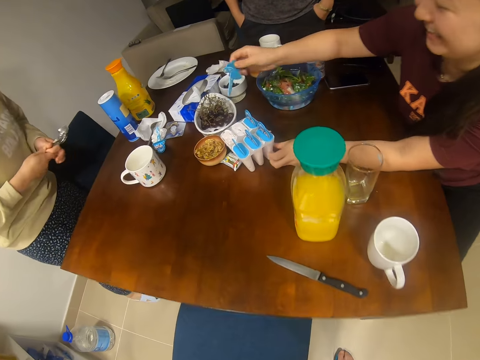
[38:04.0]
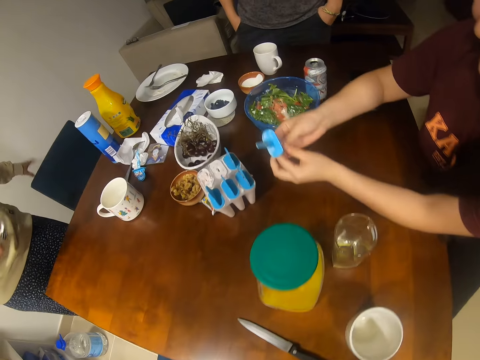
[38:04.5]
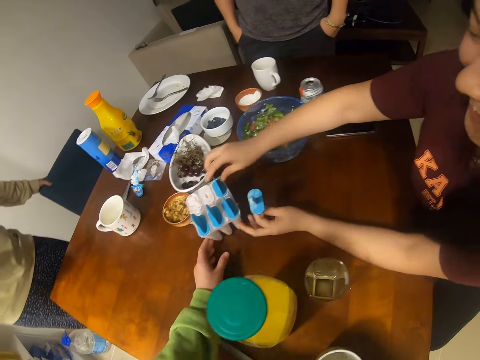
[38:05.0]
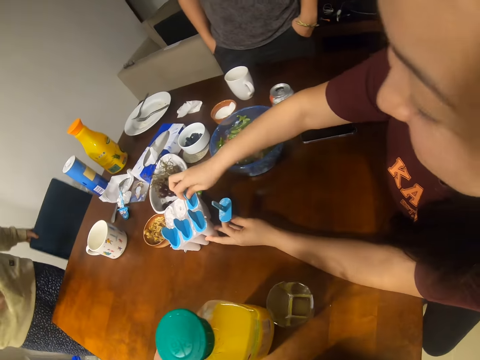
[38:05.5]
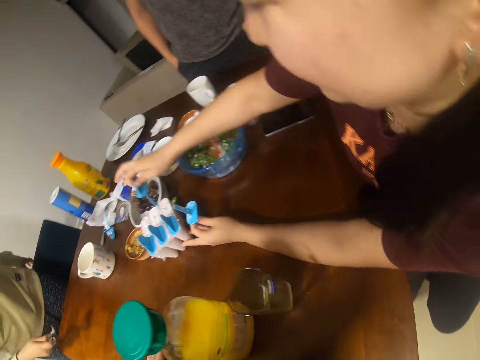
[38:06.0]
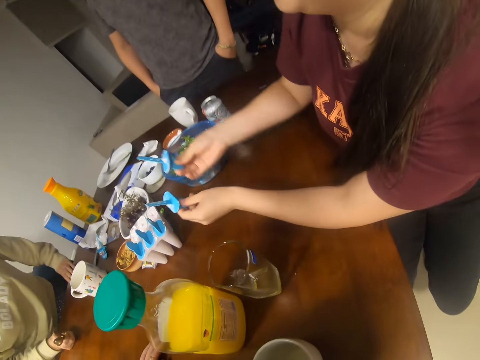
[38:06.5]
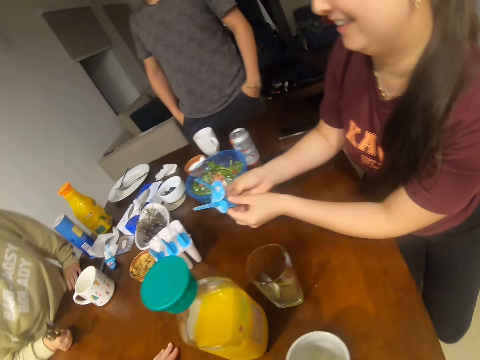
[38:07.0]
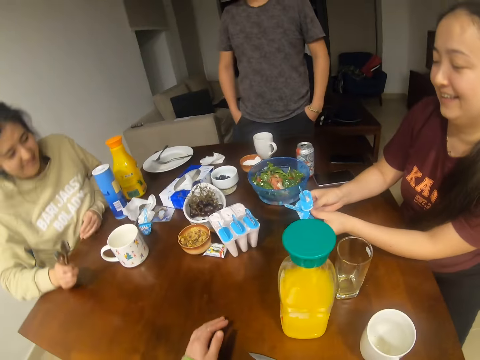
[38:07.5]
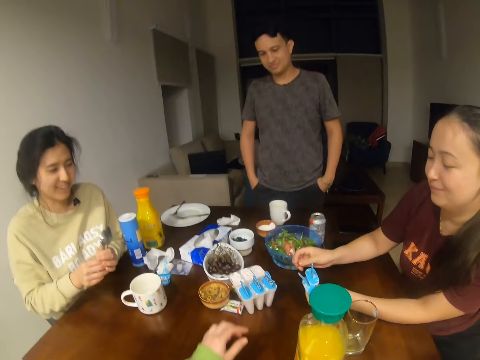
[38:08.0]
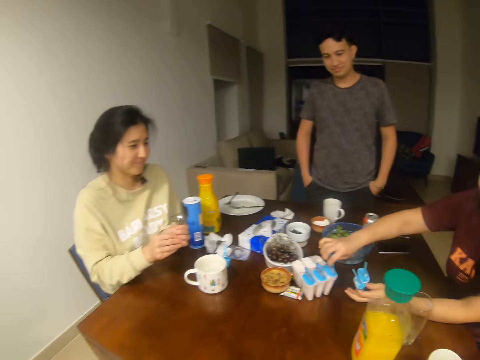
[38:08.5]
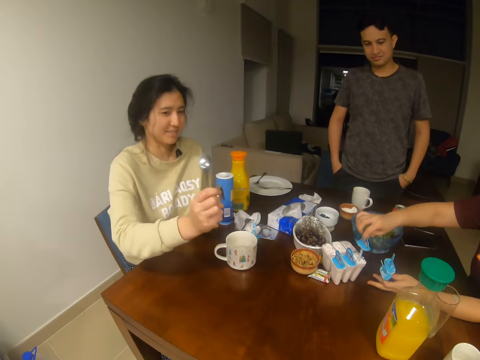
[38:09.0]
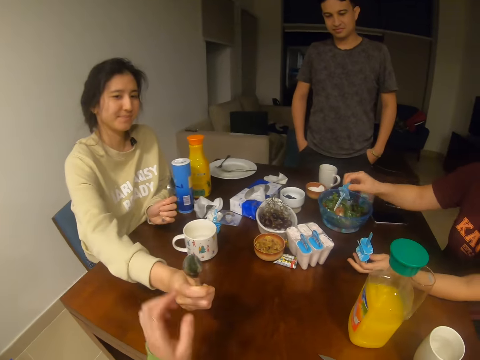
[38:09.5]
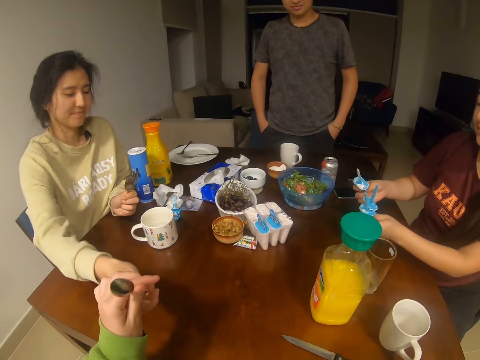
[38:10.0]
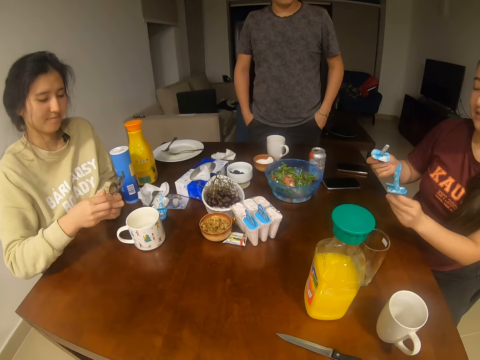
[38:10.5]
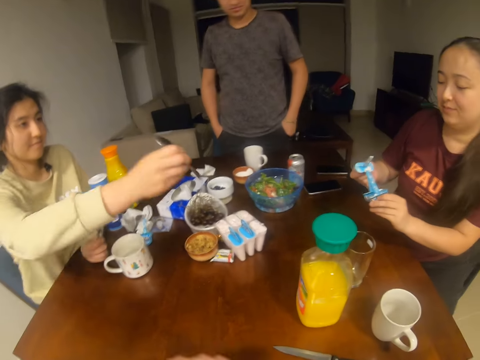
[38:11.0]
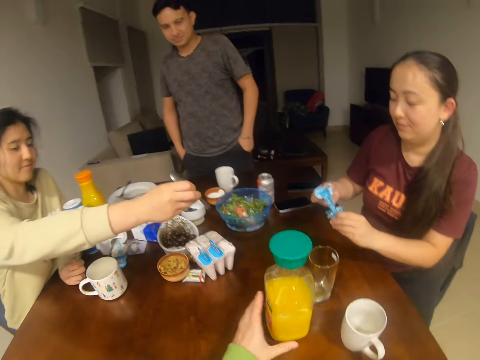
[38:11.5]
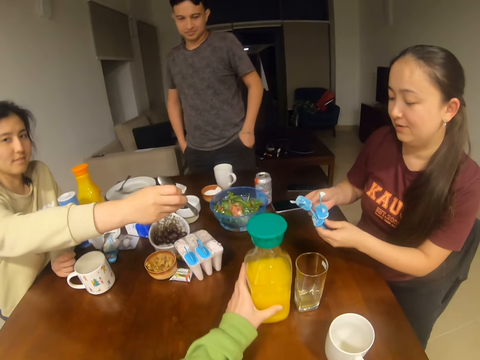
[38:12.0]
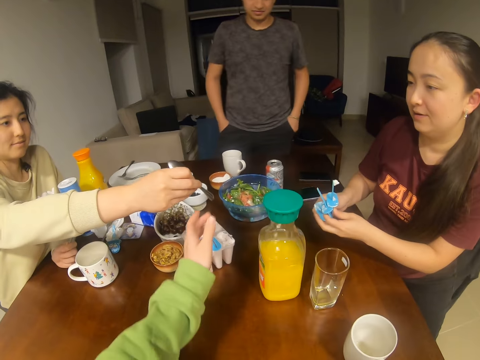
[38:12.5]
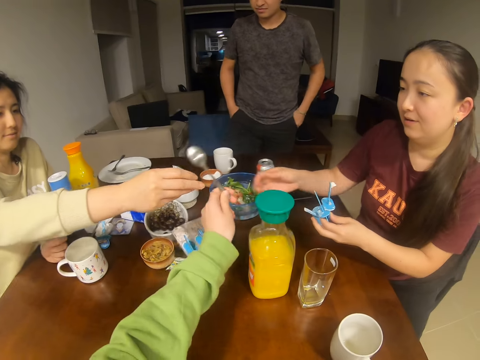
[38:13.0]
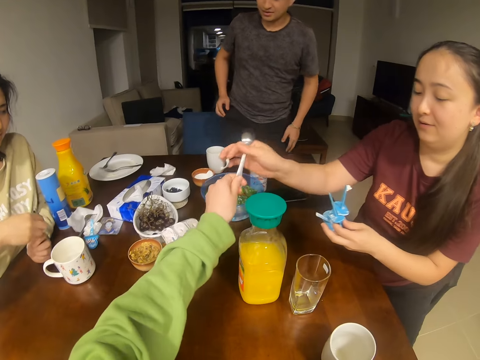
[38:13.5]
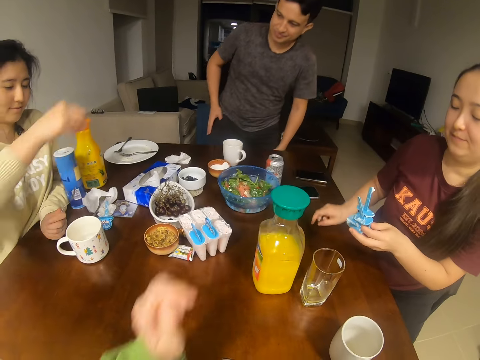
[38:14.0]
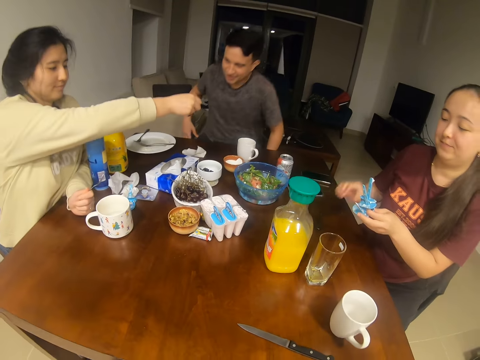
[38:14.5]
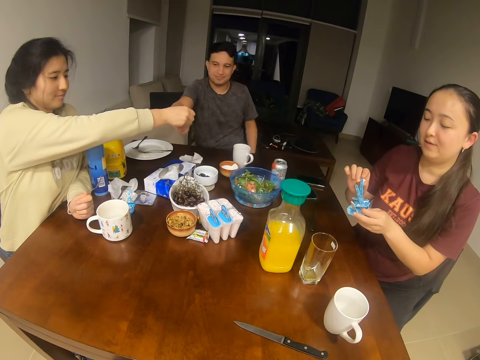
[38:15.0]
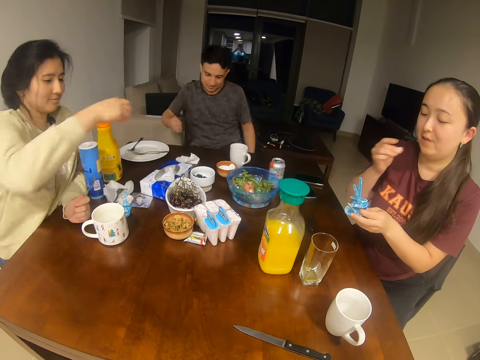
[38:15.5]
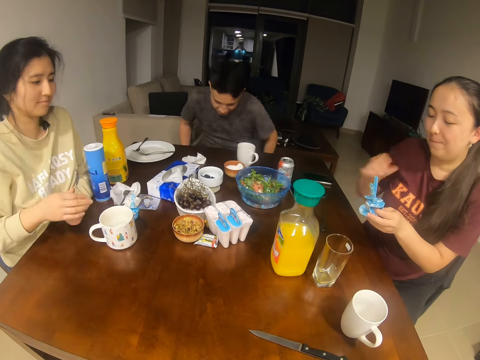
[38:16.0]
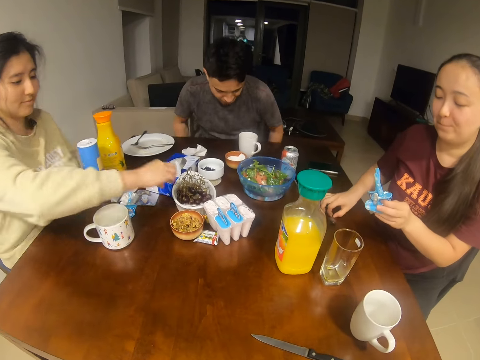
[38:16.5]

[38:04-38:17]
The other woman picks up something. She holds something. The camera wearer takes a spoon from the first woman. They move a bottle of juice. They take a spoon from the first woman. The other woman takes a spoon from the camera wearer. The man takes a spoon from the first woman.

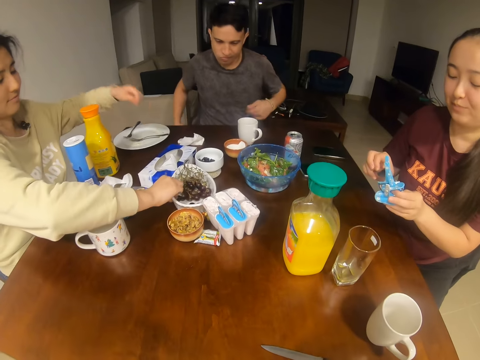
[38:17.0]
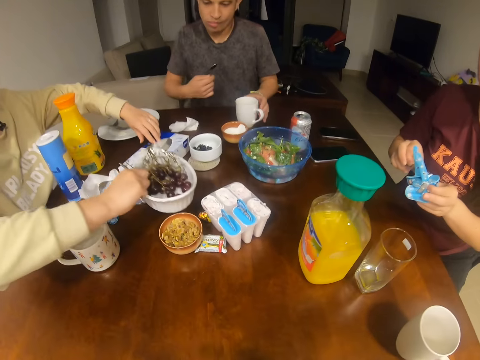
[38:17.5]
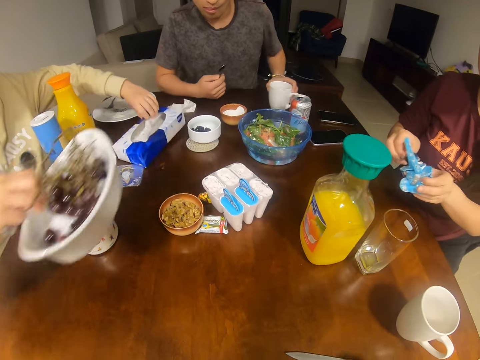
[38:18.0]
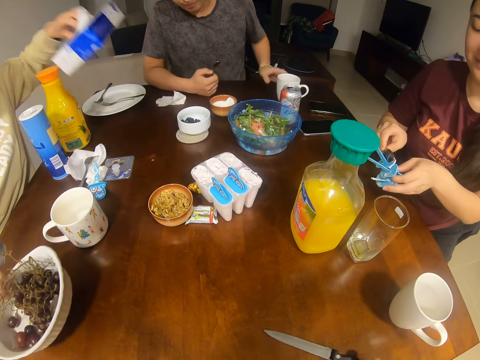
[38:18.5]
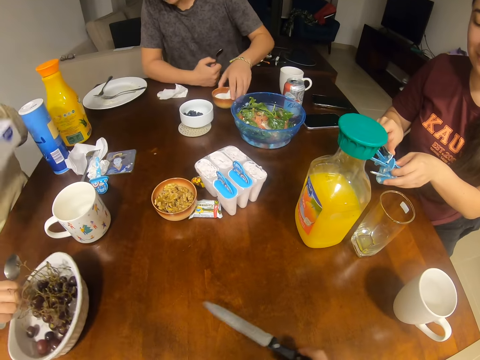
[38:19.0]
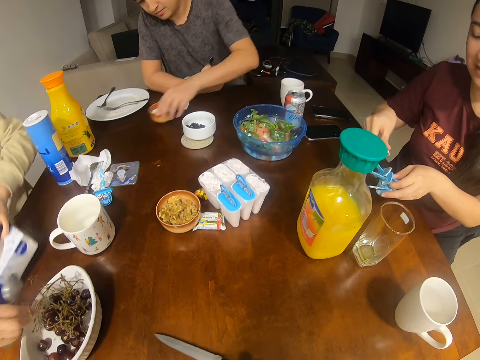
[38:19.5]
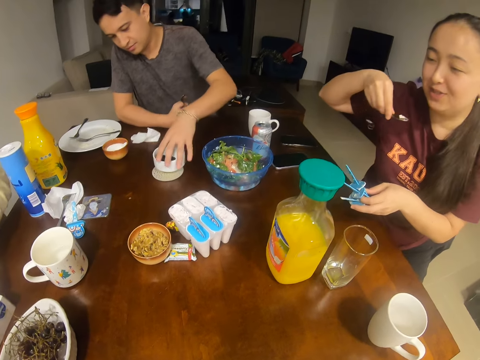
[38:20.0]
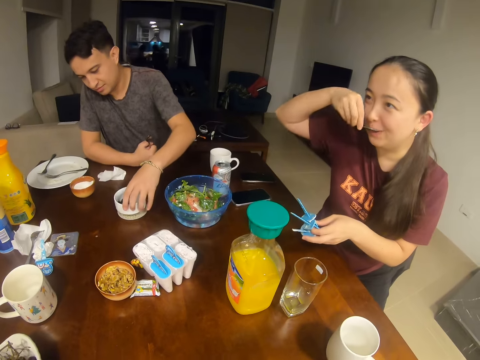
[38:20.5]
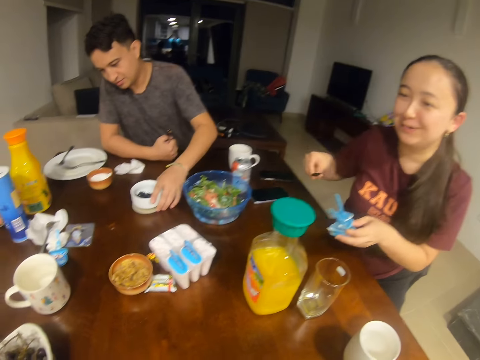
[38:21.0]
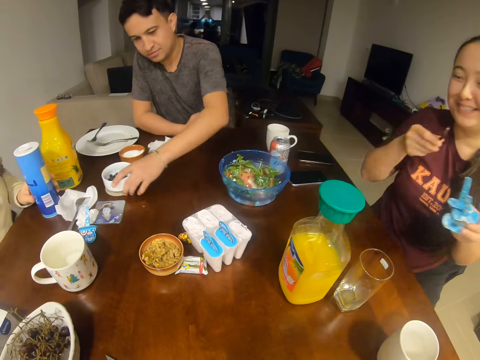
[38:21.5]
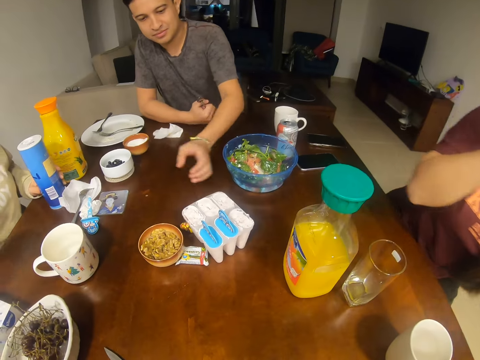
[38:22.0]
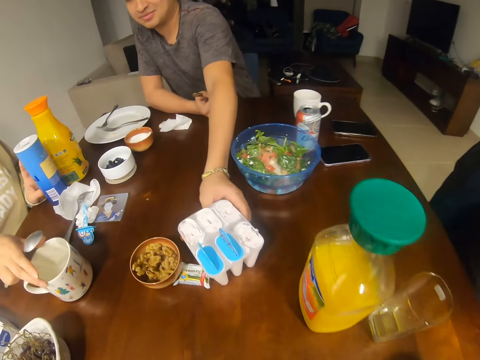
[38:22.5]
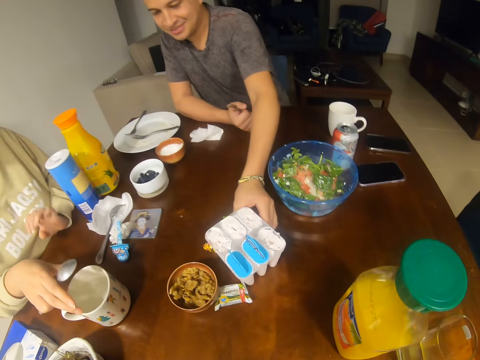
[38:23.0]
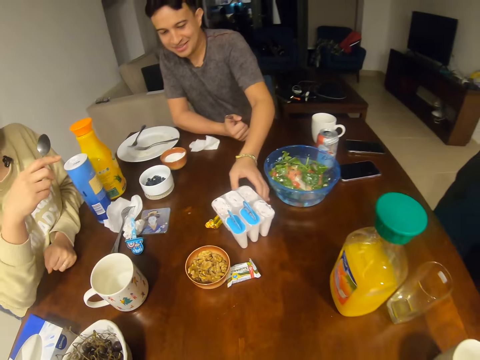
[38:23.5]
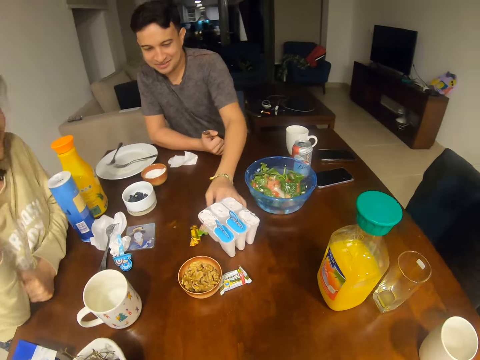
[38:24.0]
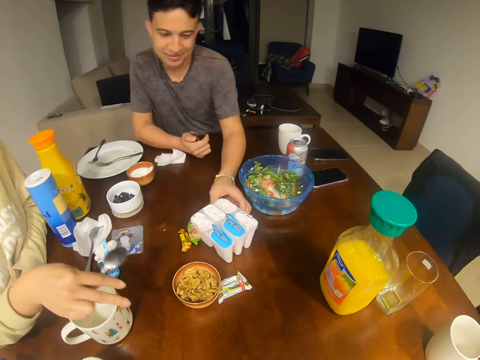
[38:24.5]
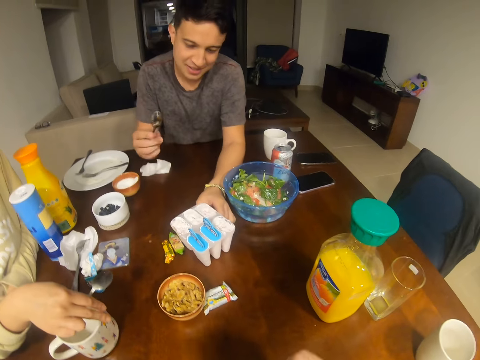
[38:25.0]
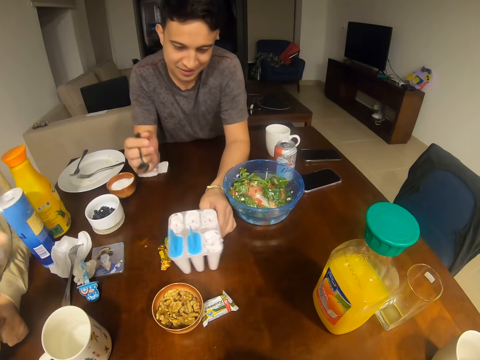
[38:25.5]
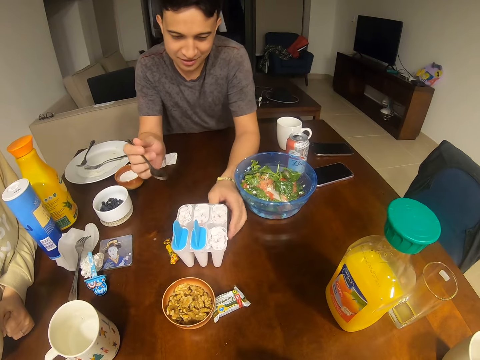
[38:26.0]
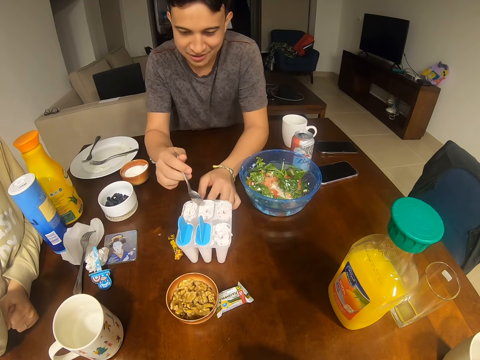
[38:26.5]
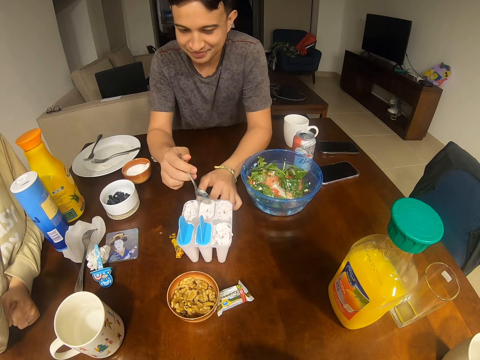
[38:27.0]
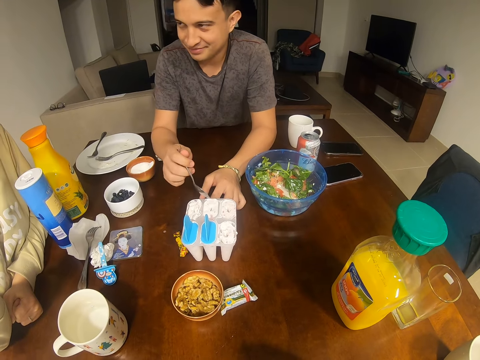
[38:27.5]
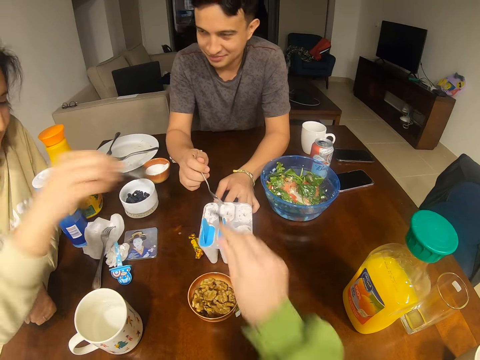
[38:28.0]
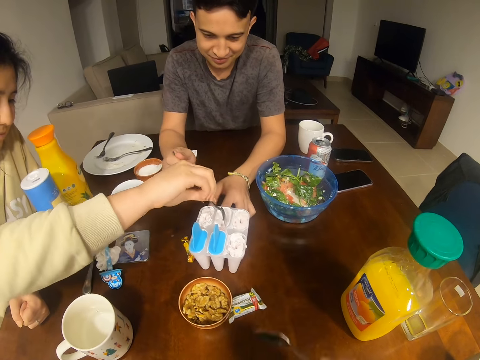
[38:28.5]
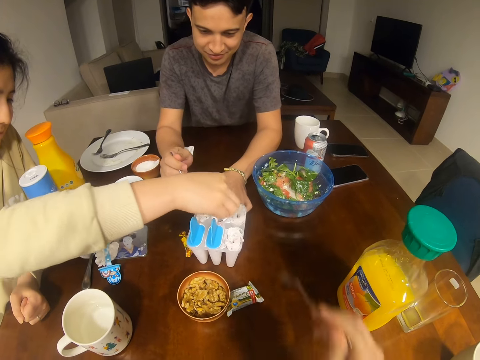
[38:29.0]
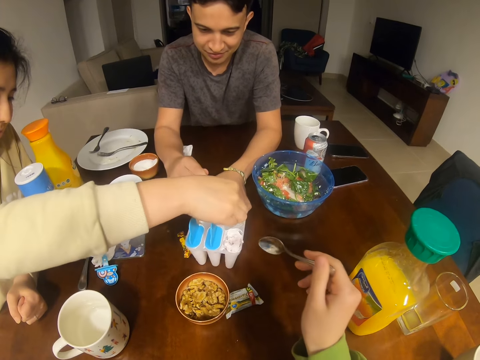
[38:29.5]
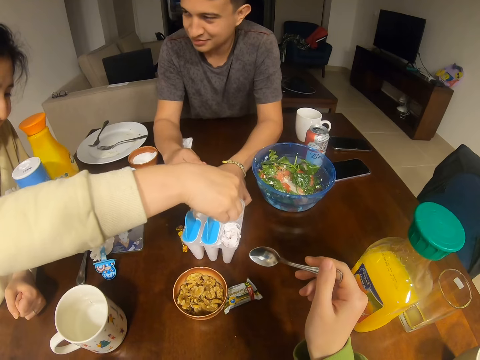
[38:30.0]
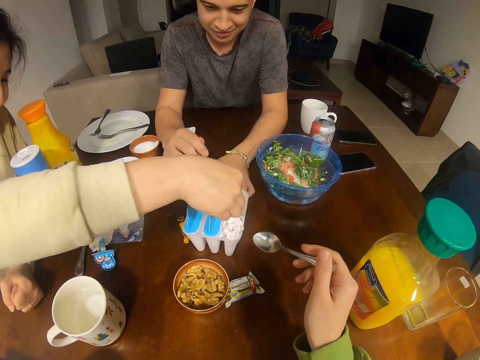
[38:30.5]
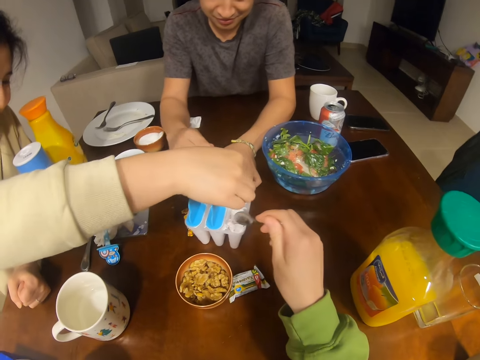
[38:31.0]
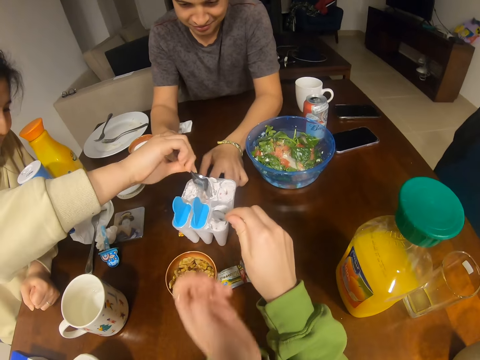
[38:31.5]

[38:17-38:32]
The first woman lifts a white bowl. The man moves a cup. The first woman lifts a box of serviettes. She places the white bowl on the table. The man moves a small brown bowl. The first woman places the box of serviettes on the table. The man moves a small white bowl. The other woman converses with the first woman, the camera wearer and the man. The other woman eats. The man pulls the ice cream tin. He holds the ice cream tin.
